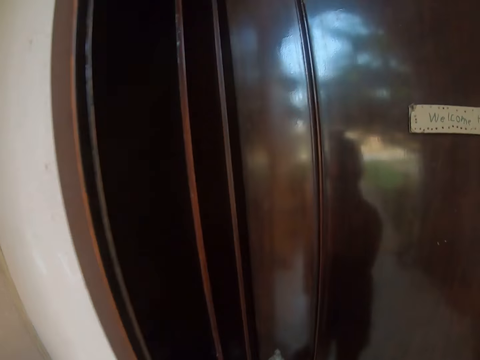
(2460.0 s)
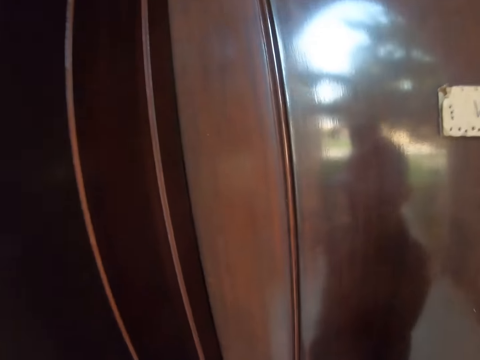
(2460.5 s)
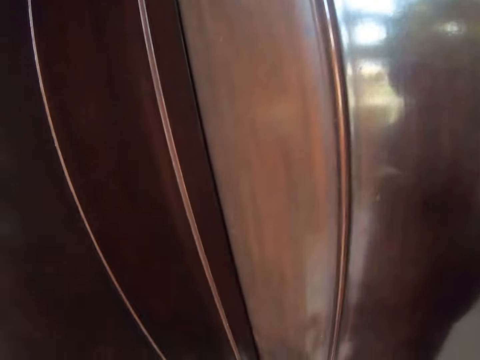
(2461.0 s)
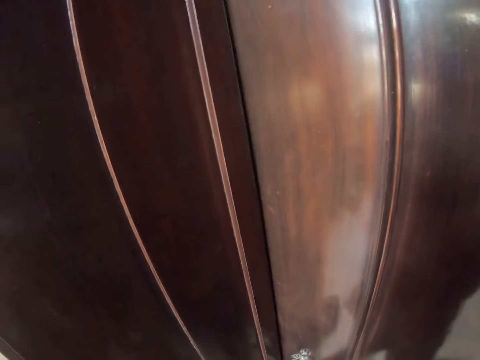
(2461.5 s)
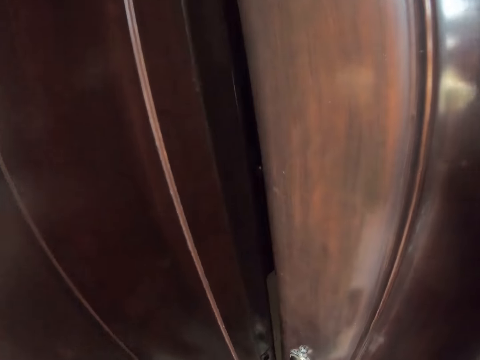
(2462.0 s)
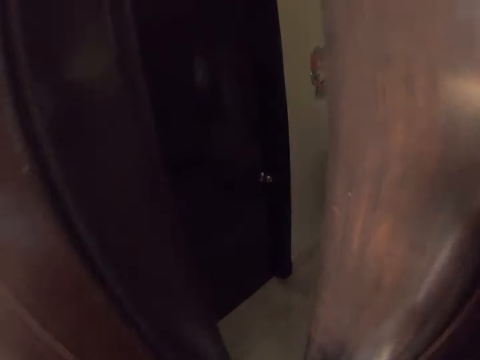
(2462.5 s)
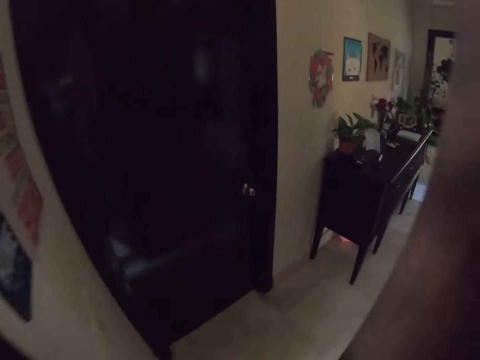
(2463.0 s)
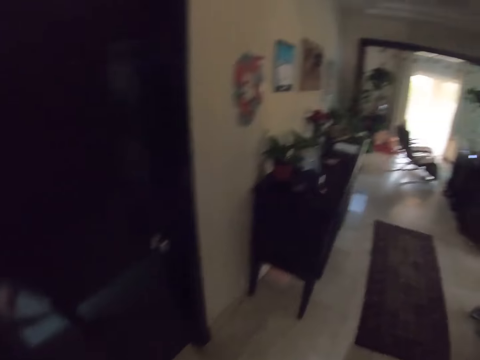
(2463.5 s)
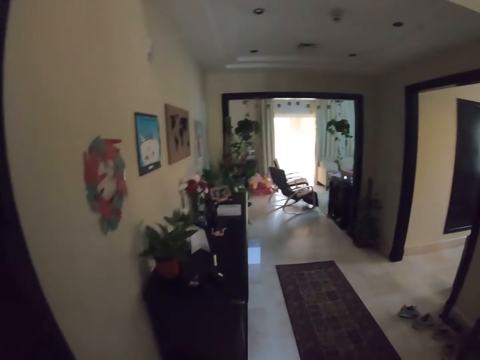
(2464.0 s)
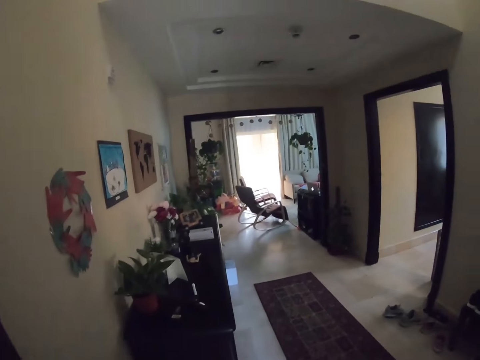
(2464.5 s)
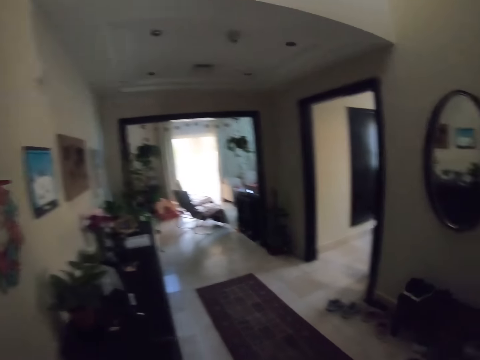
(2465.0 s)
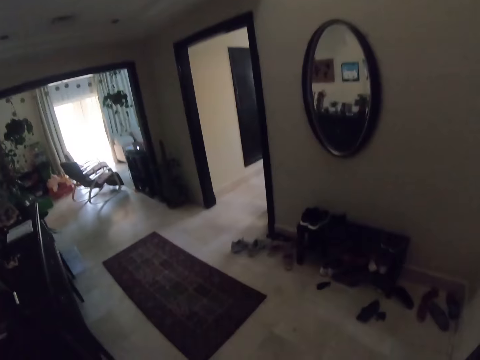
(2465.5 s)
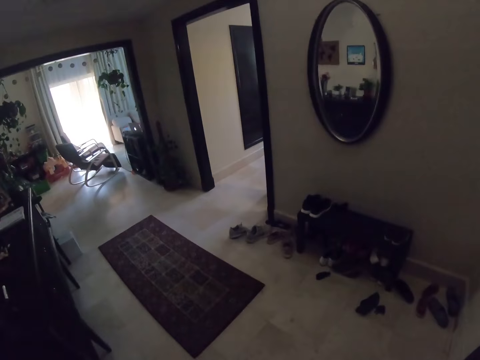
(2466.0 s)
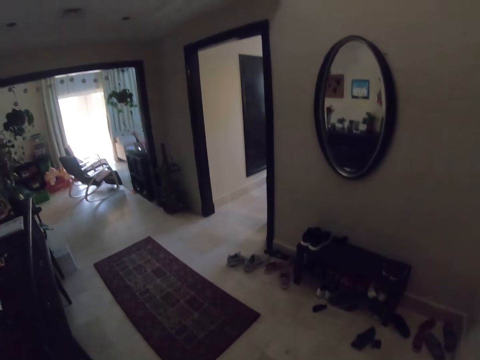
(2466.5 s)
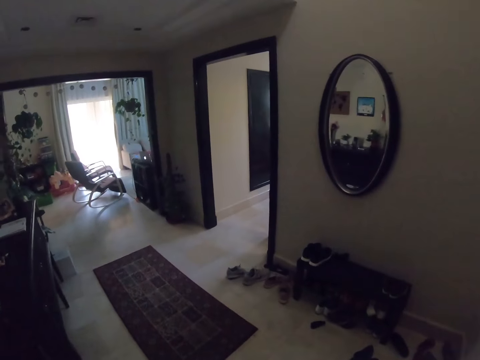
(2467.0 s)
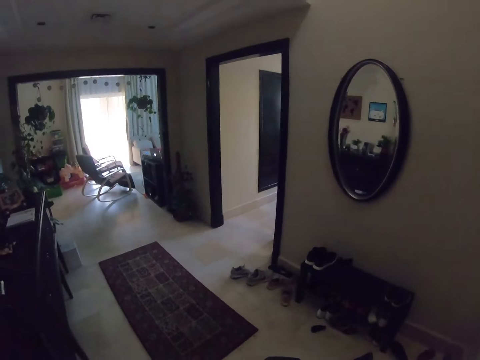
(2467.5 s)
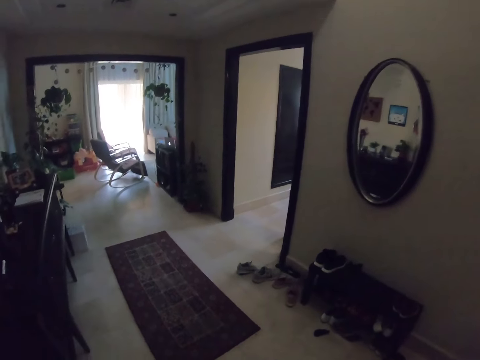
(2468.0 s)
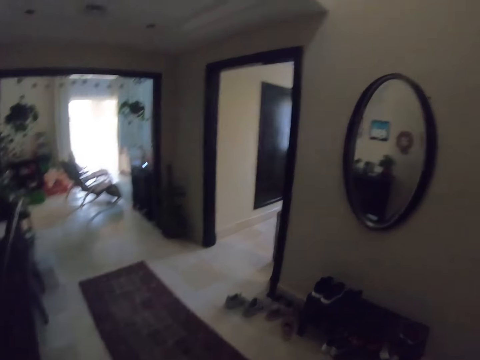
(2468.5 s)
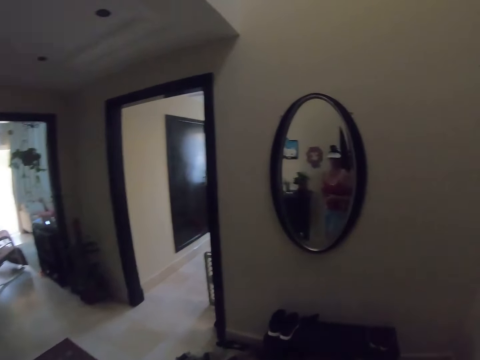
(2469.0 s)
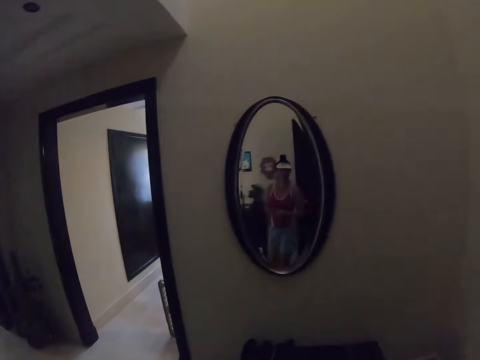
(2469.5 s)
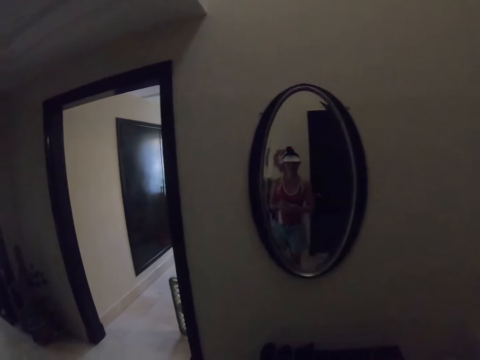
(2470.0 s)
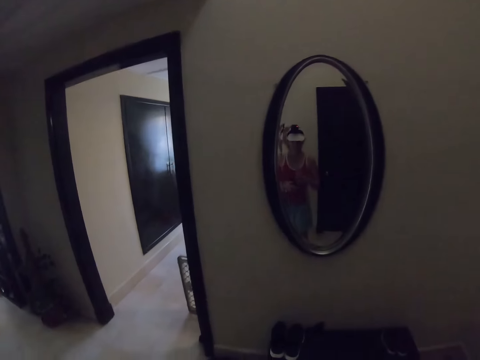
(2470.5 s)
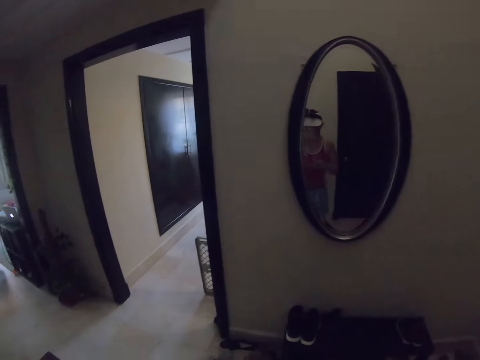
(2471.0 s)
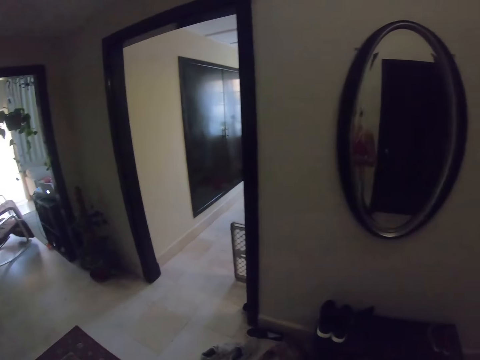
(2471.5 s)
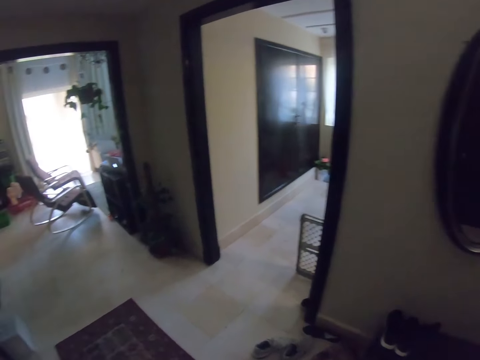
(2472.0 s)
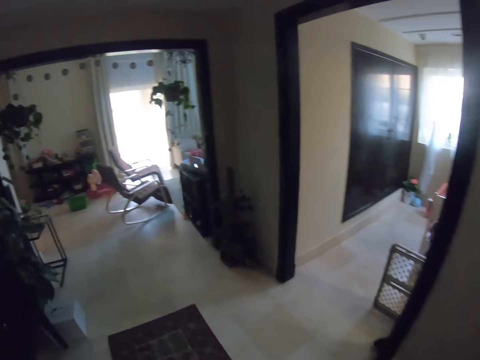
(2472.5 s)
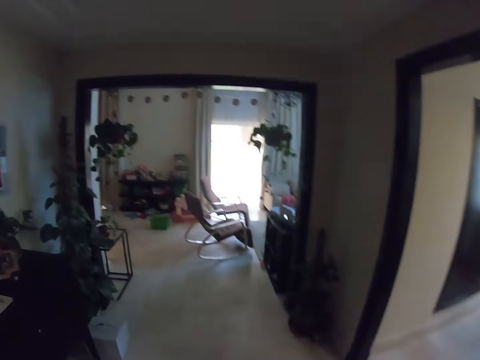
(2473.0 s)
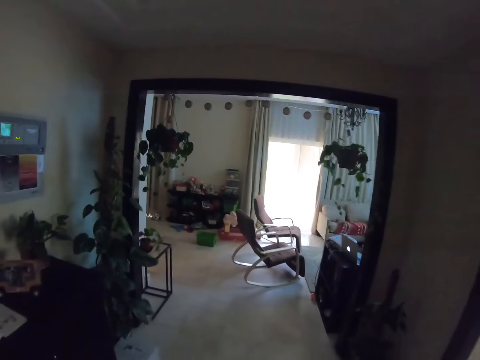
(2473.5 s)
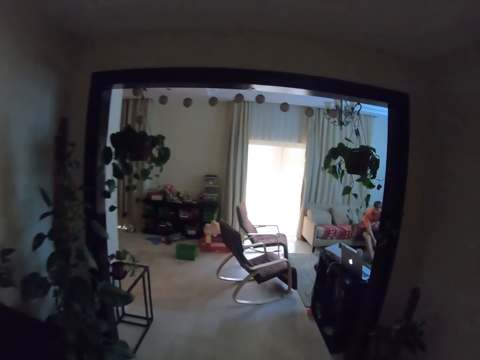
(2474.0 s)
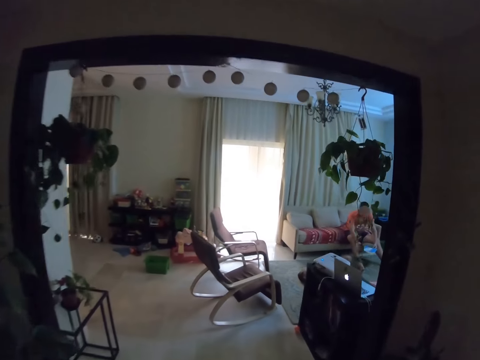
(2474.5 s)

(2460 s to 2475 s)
The camera wearer opens the door. They walk to a room in the house.

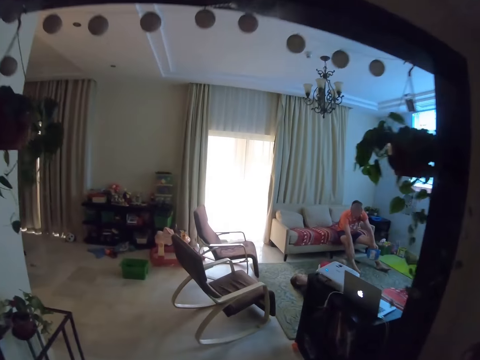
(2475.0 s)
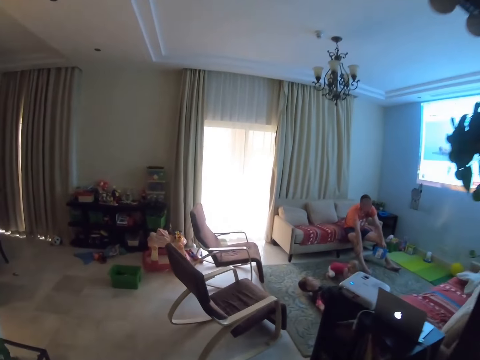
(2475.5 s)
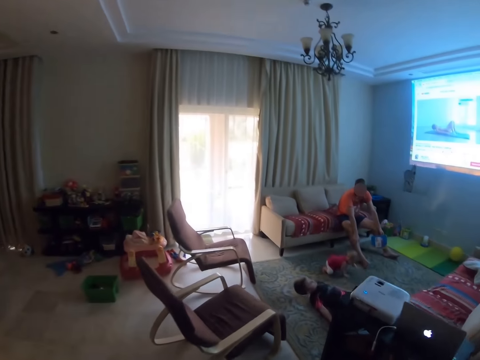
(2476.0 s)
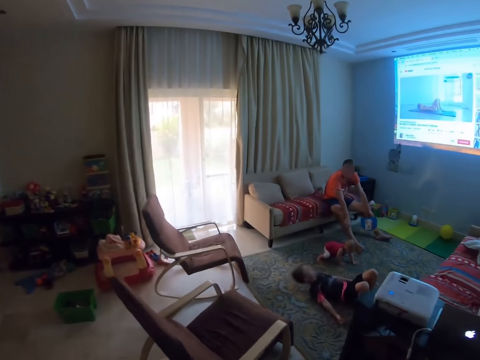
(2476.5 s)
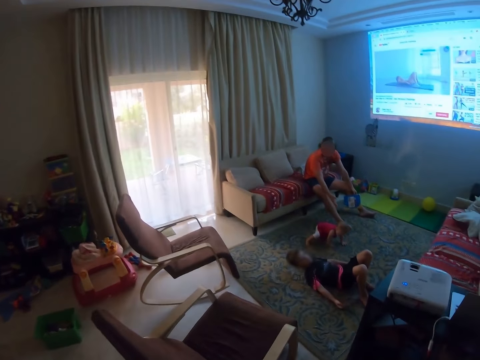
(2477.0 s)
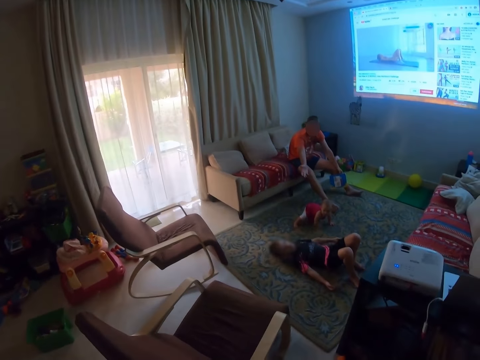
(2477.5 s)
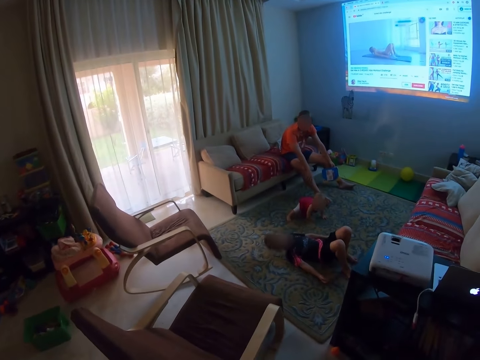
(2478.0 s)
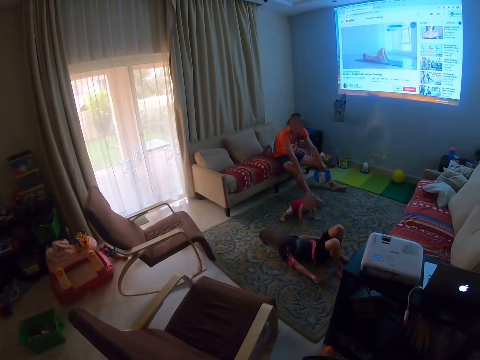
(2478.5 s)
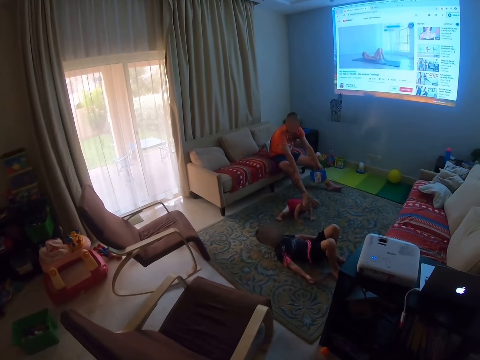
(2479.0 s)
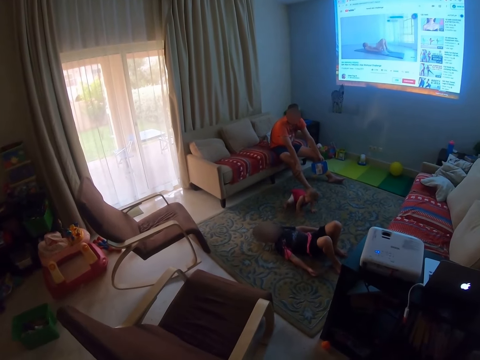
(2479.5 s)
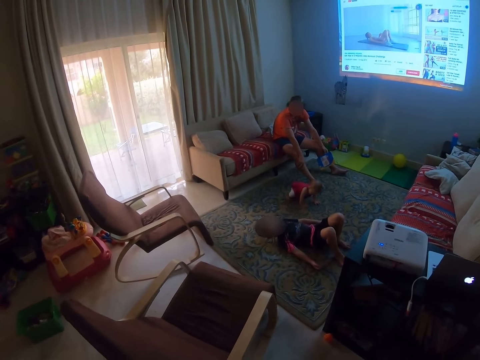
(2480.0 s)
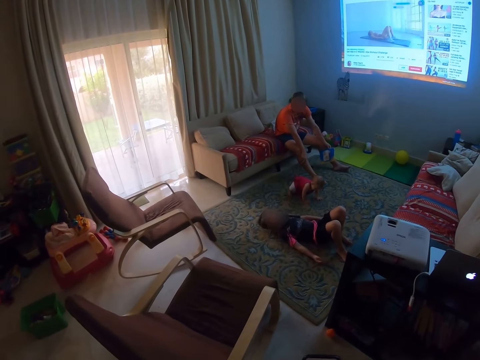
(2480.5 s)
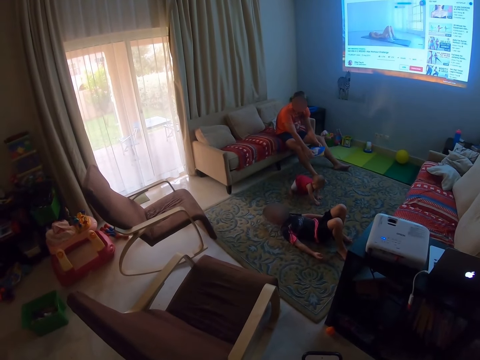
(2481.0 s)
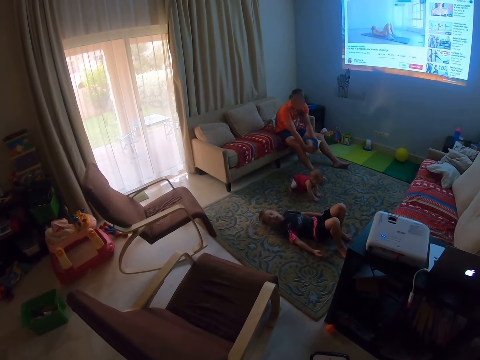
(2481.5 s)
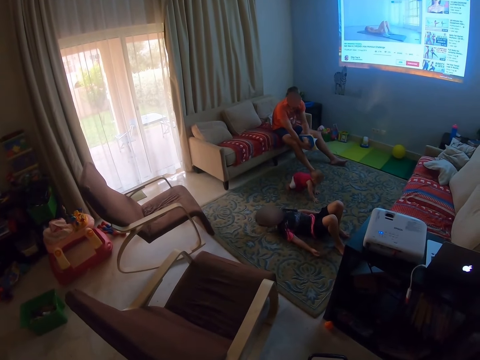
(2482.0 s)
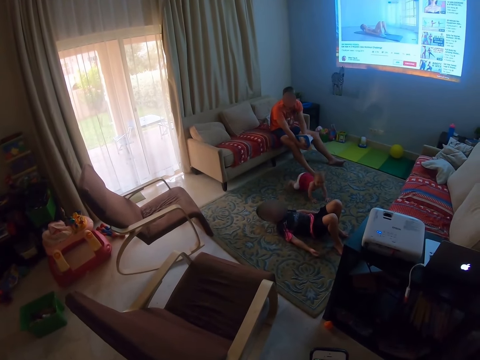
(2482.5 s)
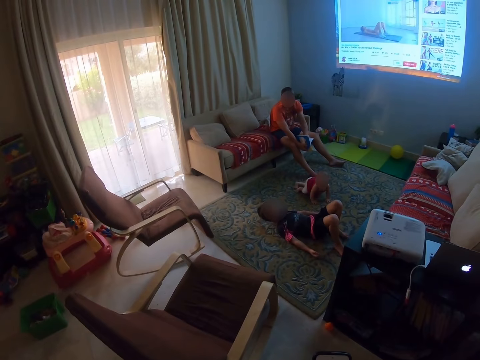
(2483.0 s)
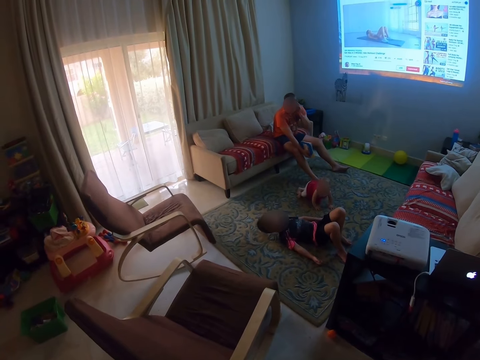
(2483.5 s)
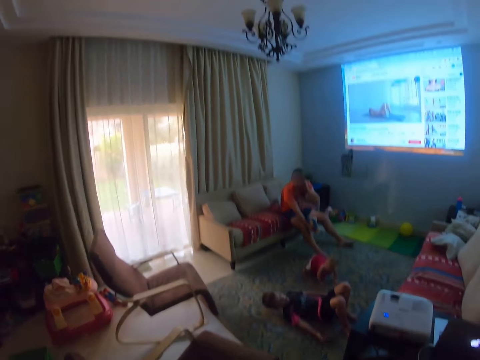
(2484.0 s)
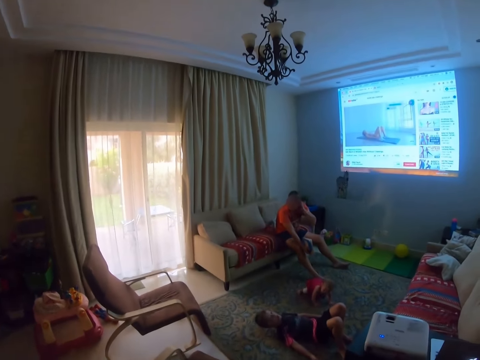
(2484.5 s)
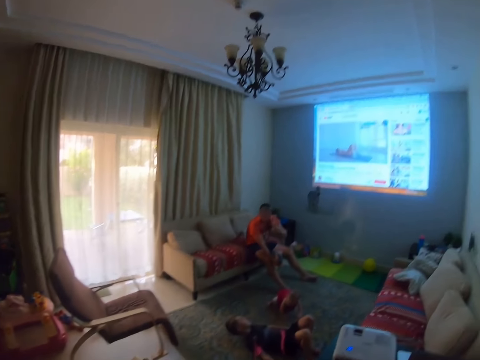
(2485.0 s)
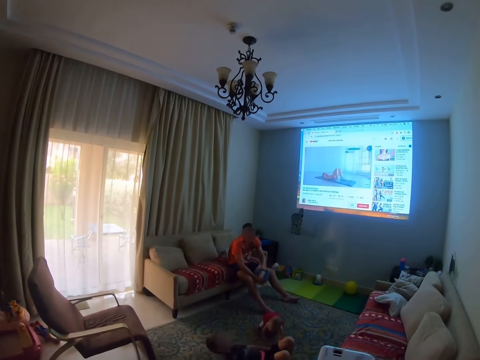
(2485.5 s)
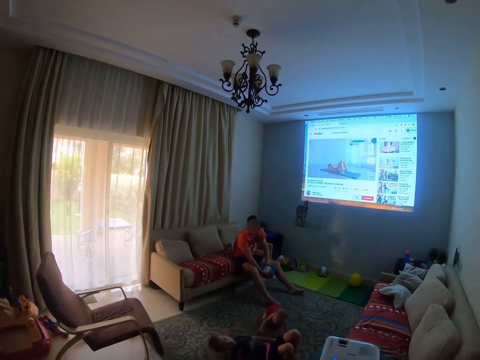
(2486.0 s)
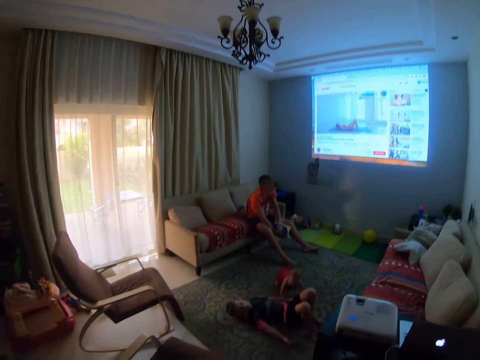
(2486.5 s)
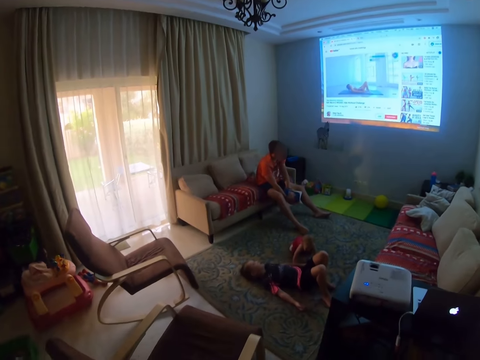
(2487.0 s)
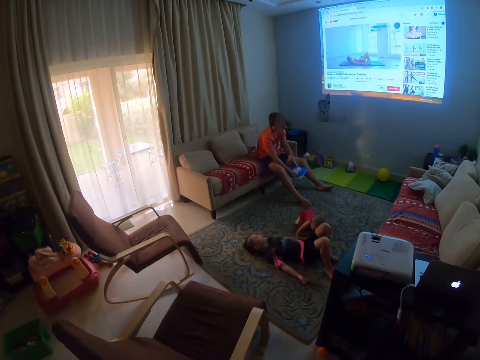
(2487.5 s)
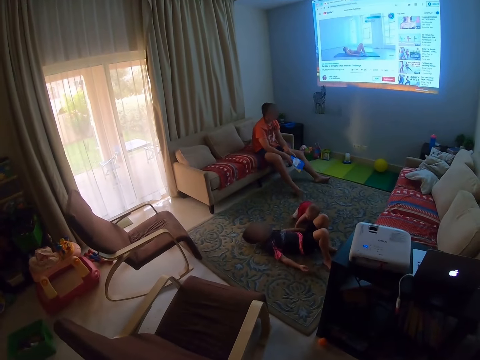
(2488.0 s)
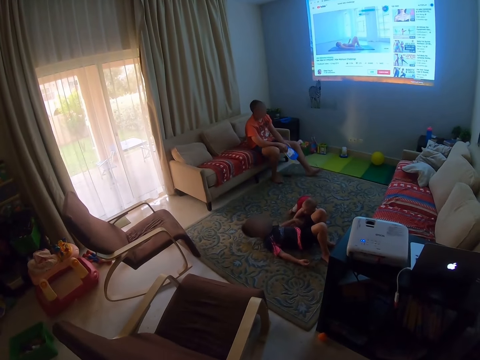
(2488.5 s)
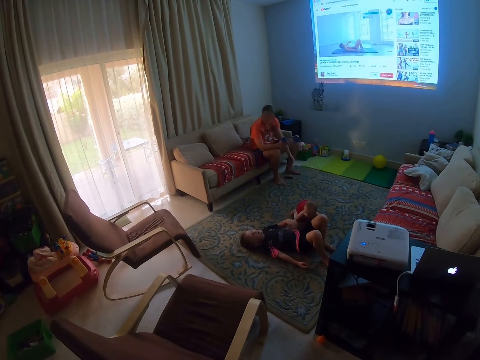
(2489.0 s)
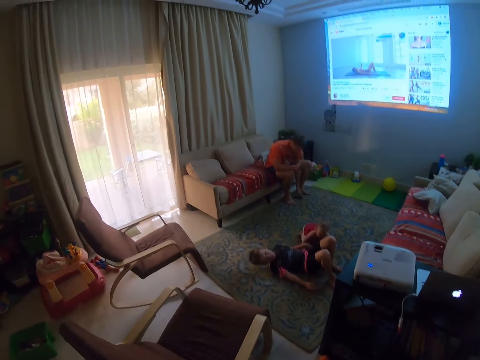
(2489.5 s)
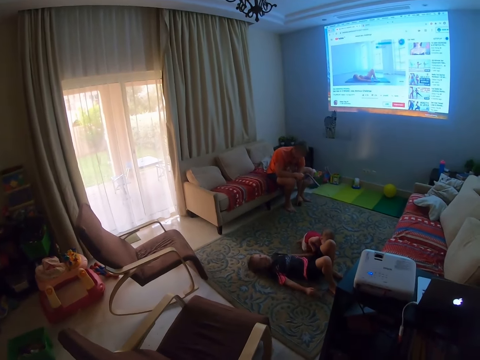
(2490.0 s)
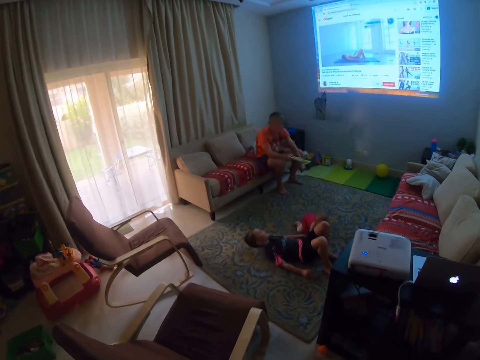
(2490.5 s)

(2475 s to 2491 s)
The camera wearer looks at the room. A man sits on the couch. A boy exercises on the floor. A baby crawls on the floor.
